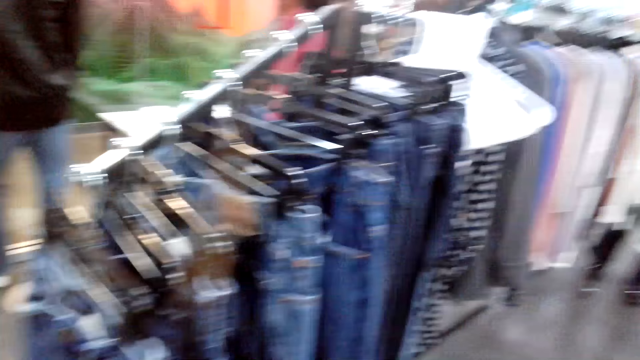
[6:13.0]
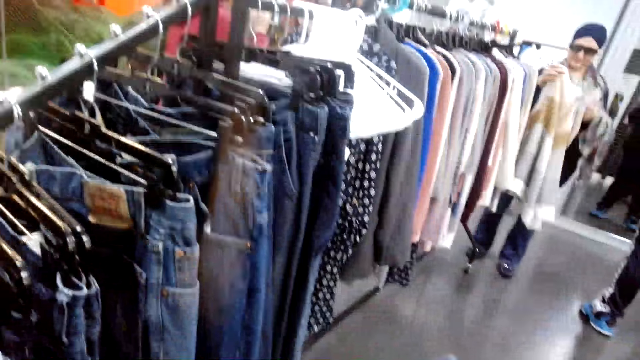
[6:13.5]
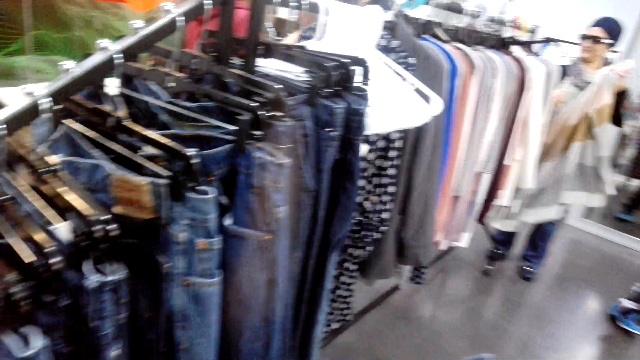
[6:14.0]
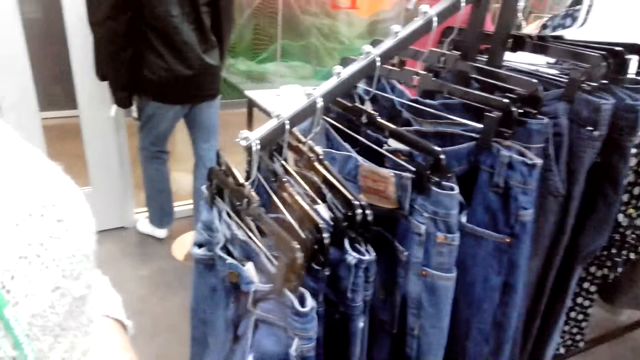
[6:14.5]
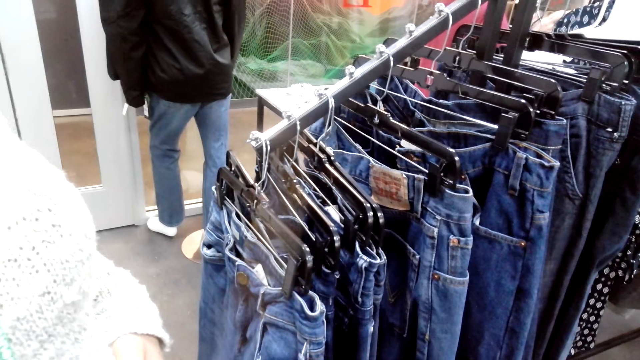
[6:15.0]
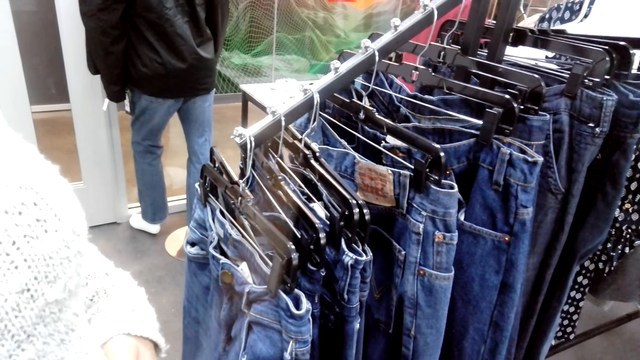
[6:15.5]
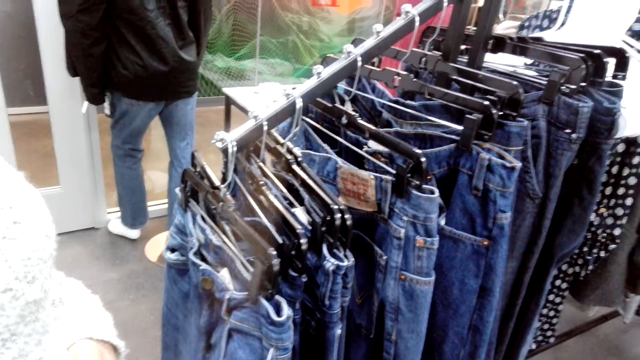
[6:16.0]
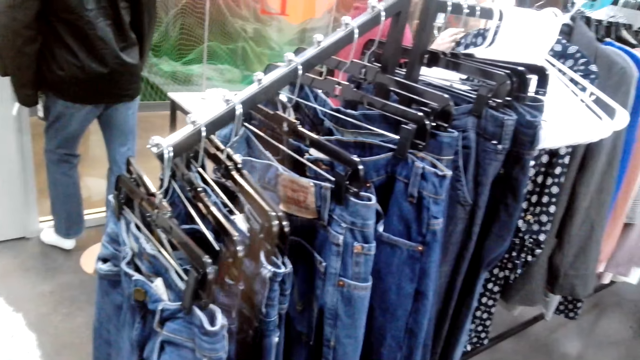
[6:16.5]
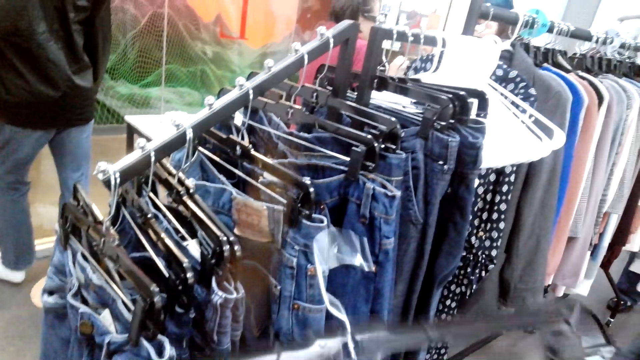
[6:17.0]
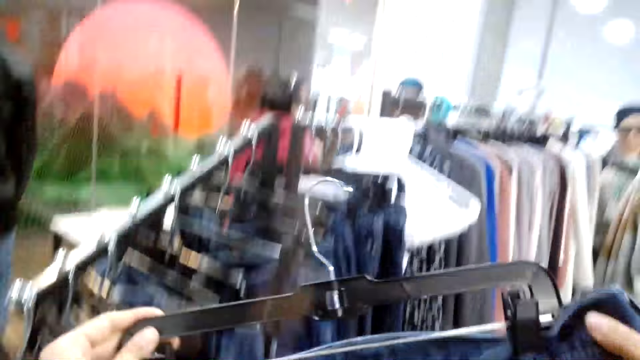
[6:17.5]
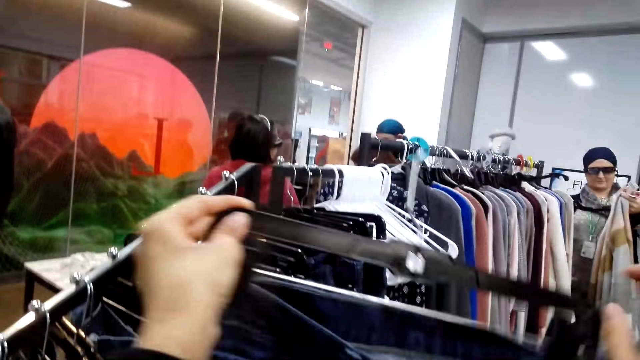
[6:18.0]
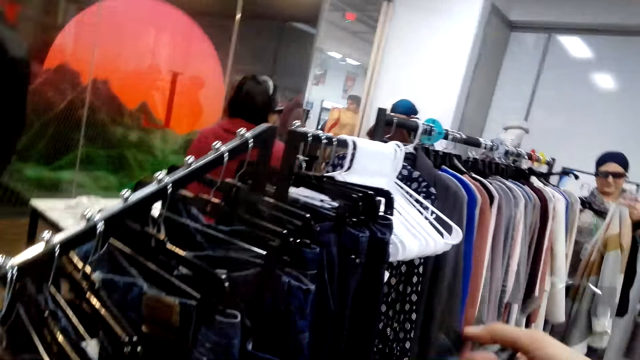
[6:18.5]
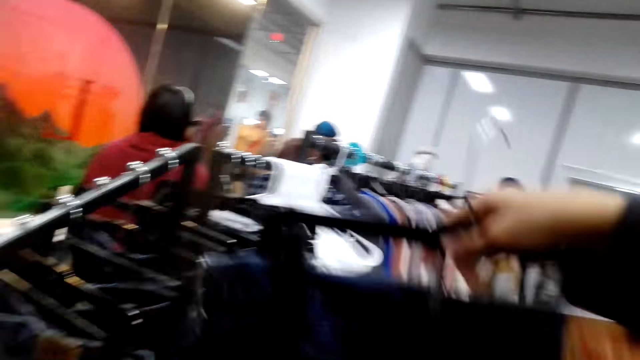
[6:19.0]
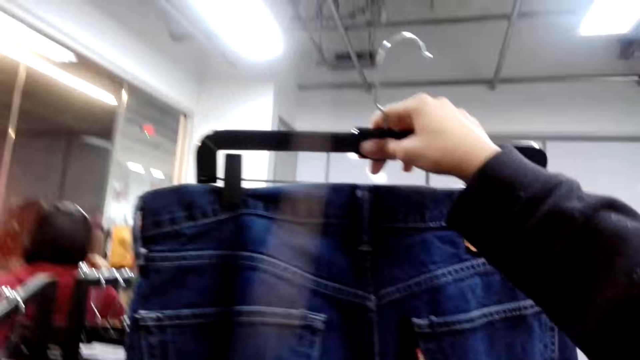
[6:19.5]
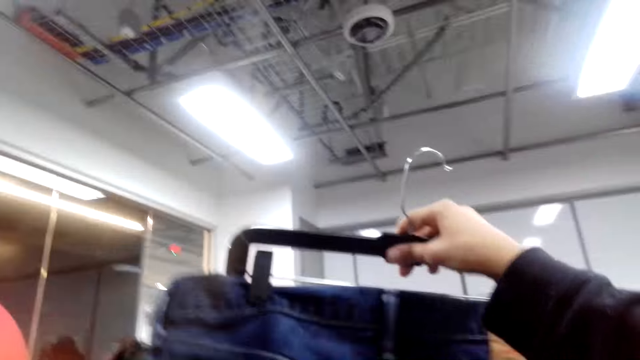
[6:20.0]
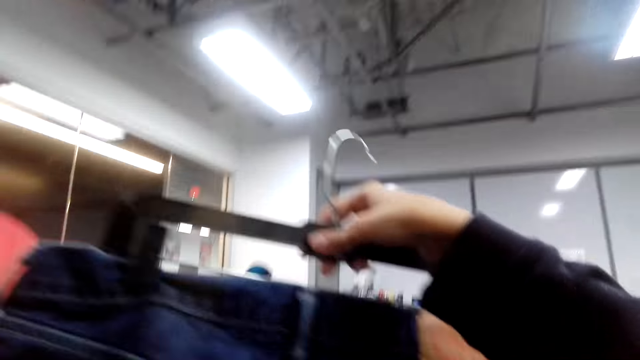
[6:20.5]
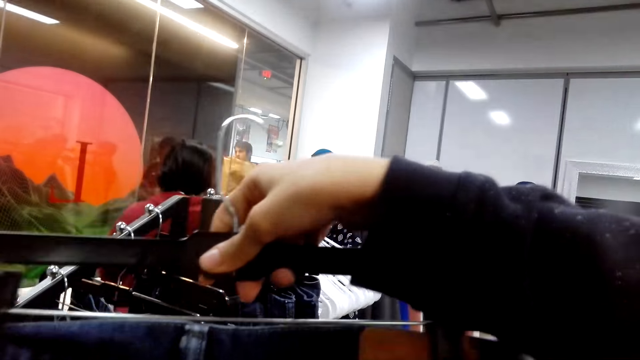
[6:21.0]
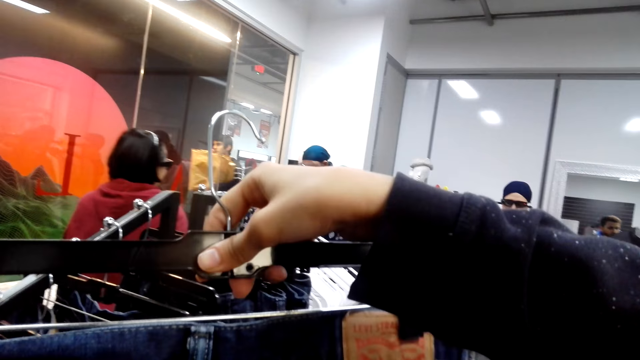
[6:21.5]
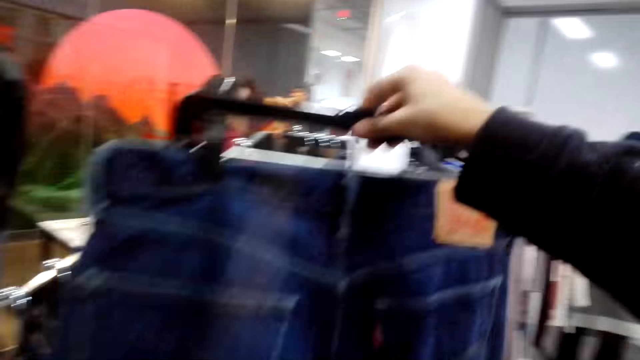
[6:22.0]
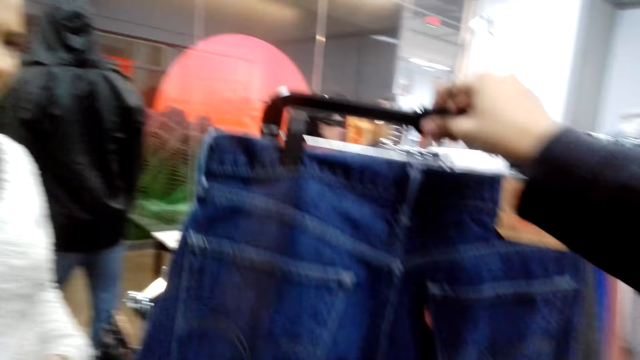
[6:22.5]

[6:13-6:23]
The camera wearer looks around. A person holds a cloth. The camera wearer lifts the jeans trousers. They sample the pants. They look at the jeans trousers.

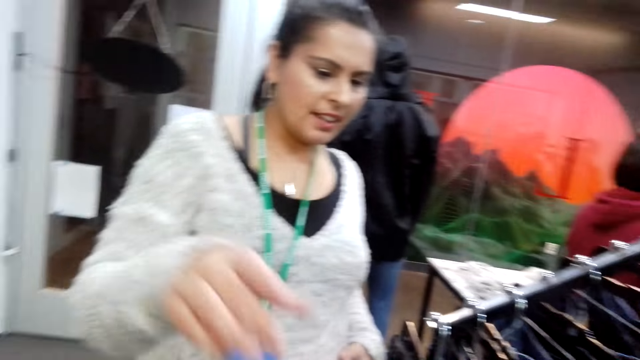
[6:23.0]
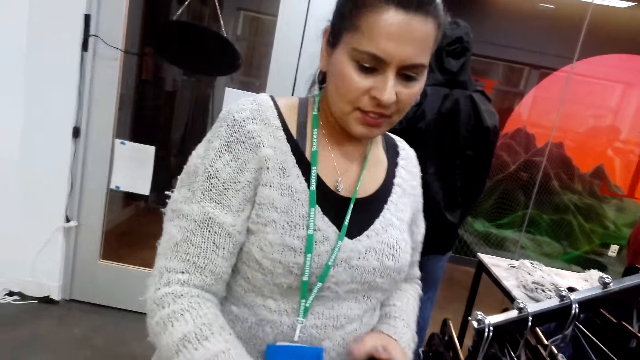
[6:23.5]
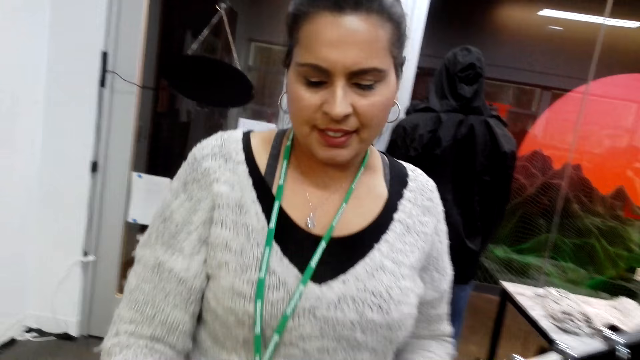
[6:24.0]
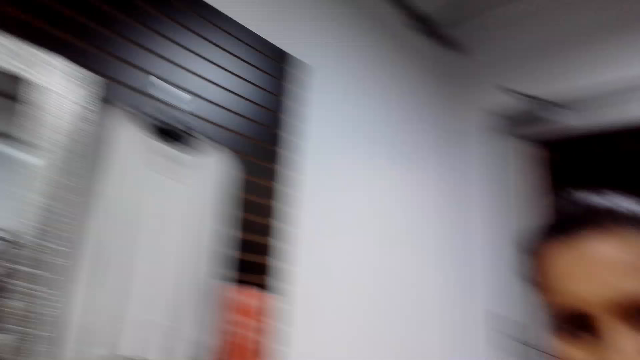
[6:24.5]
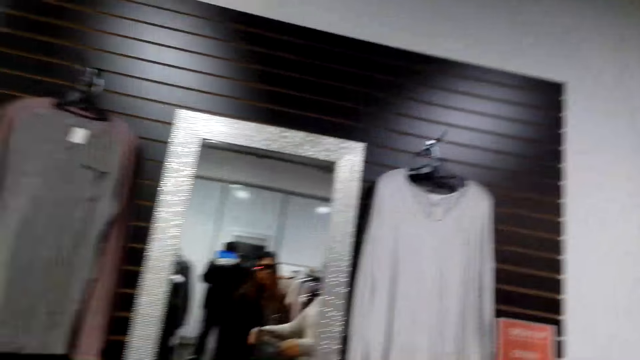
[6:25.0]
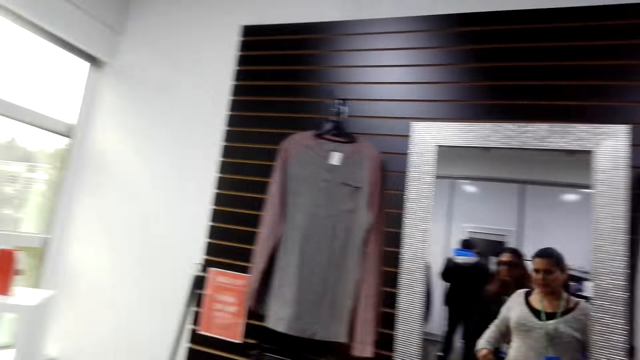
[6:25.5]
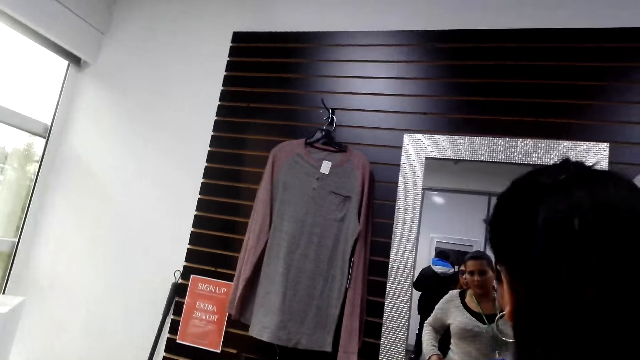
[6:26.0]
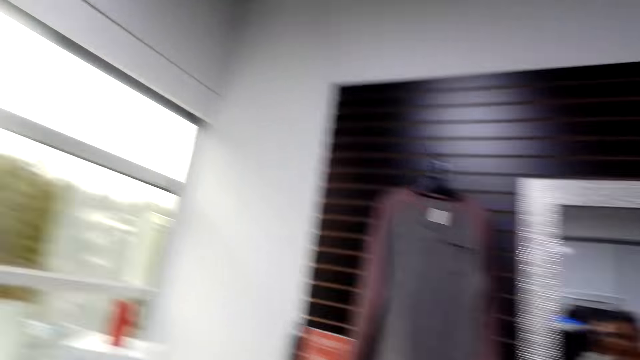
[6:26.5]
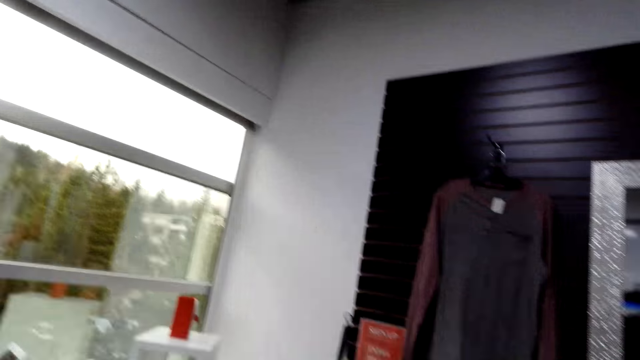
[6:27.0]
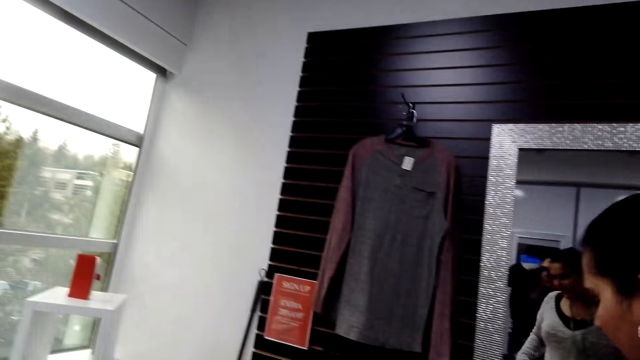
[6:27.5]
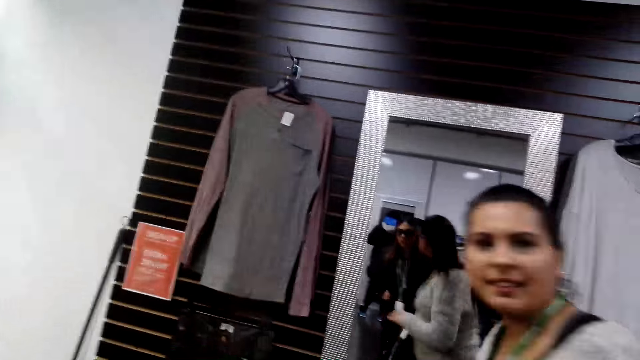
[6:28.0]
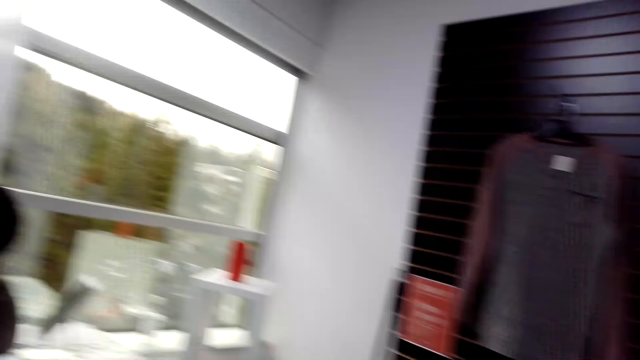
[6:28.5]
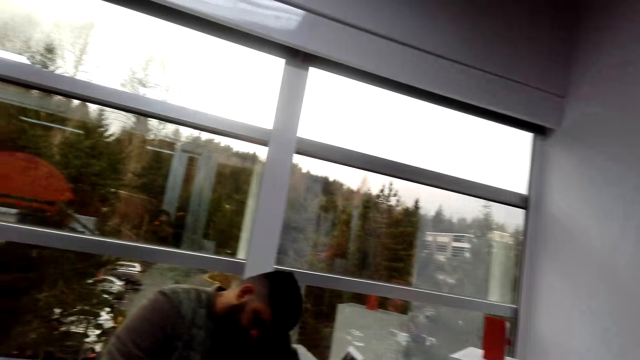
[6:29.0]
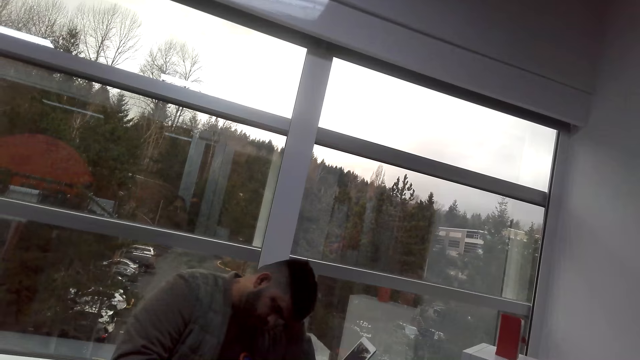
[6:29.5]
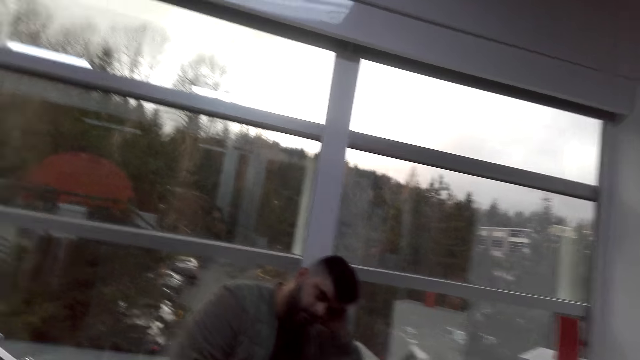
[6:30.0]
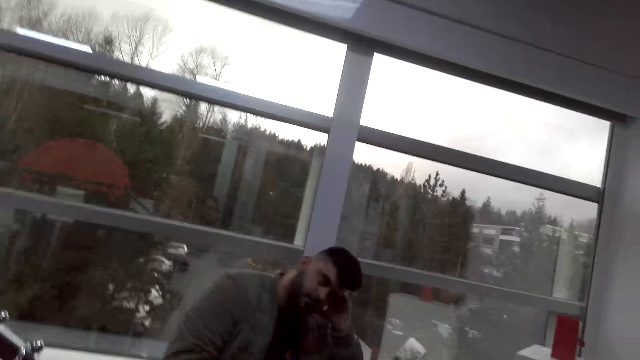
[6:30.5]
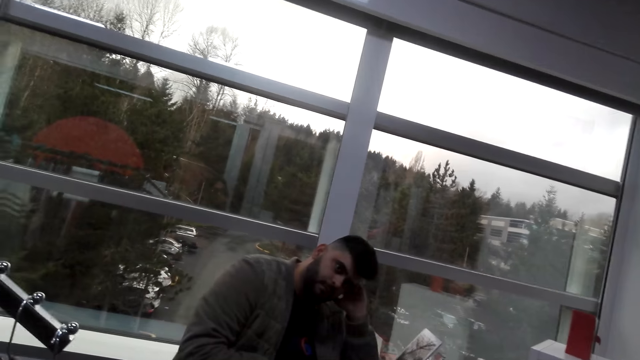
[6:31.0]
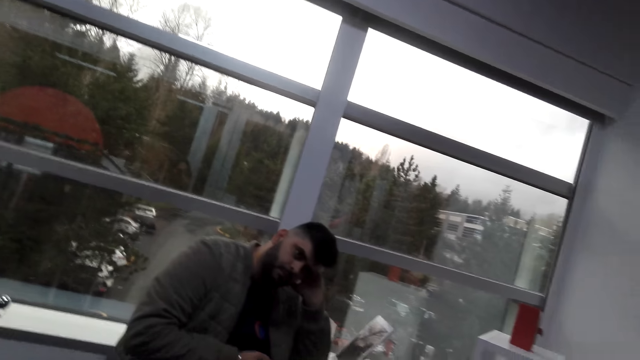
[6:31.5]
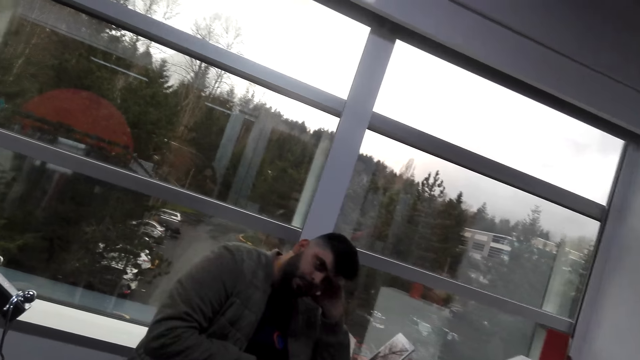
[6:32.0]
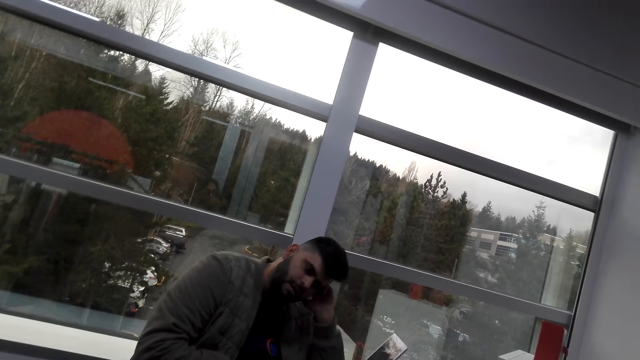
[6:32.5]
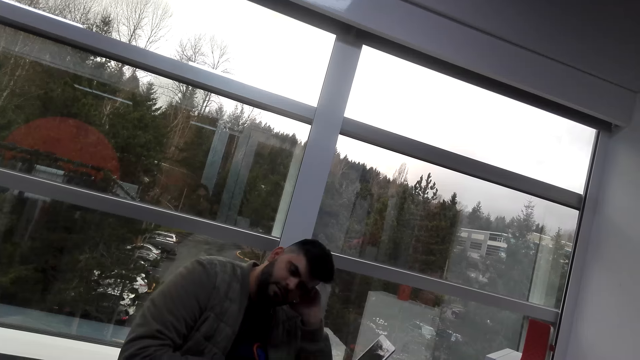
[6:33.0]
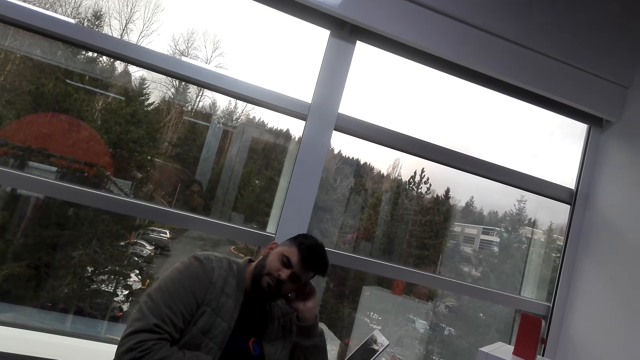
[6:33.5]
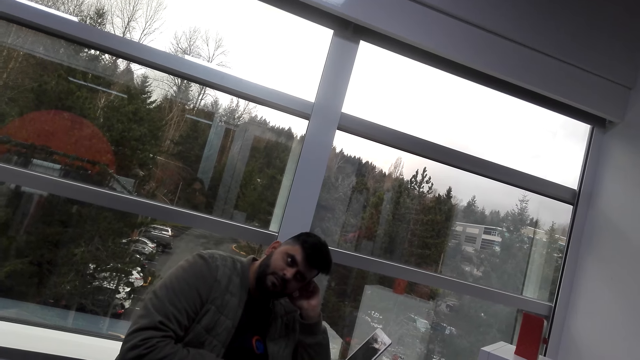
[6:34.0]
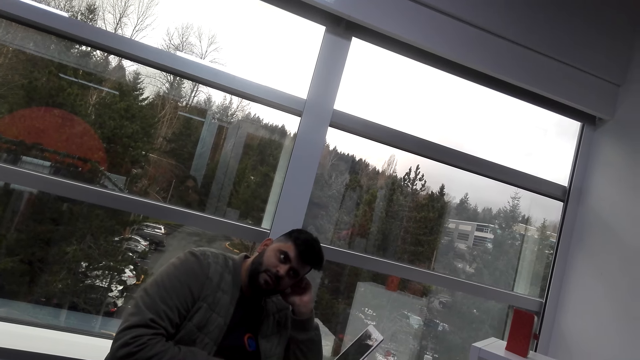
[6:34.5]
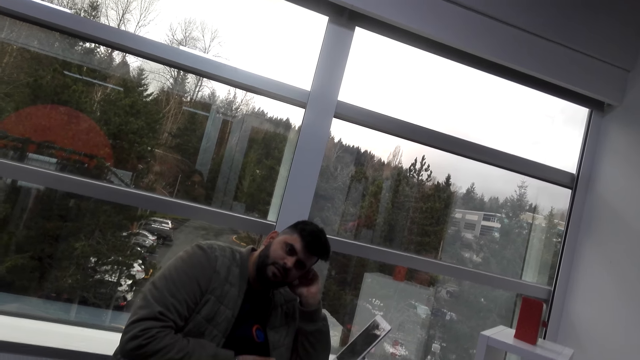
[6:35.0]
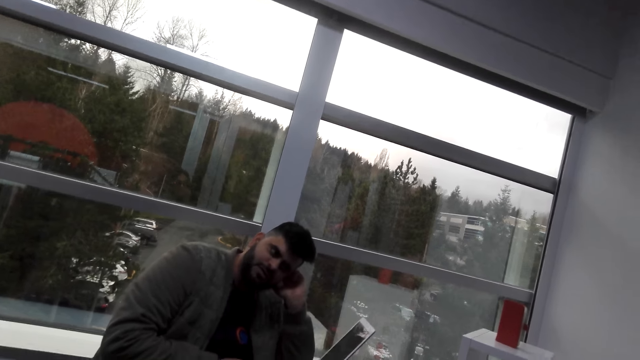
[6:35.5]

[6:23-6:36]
The camera wearer looks at a lady. They look around. The lady looks in the mirror. The lady turns around. The camera wearer looks at a man. They talk to the man.
